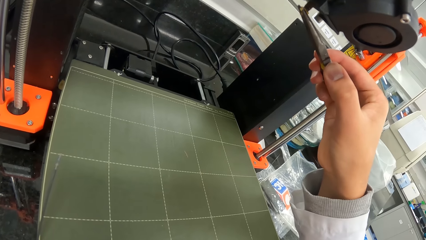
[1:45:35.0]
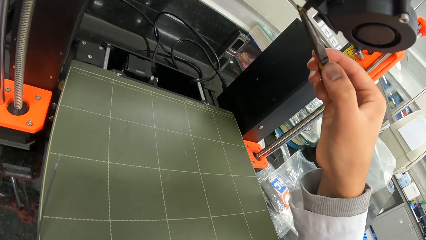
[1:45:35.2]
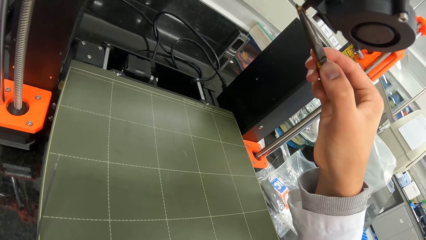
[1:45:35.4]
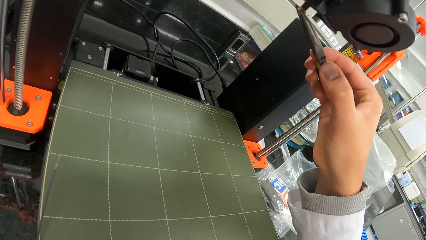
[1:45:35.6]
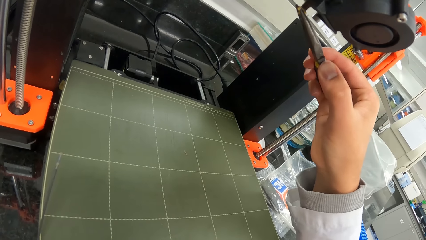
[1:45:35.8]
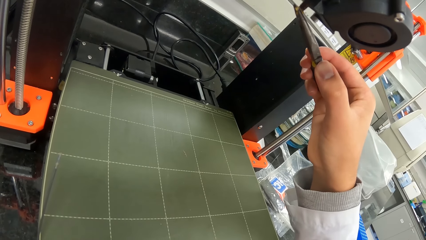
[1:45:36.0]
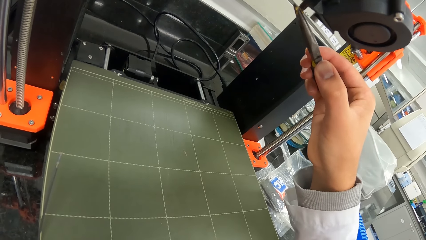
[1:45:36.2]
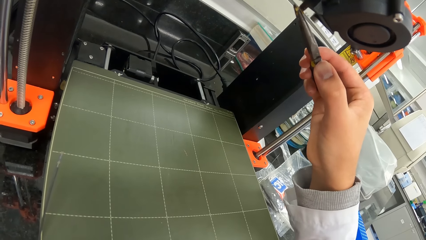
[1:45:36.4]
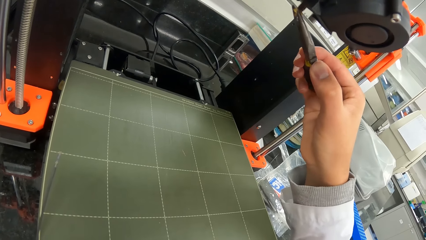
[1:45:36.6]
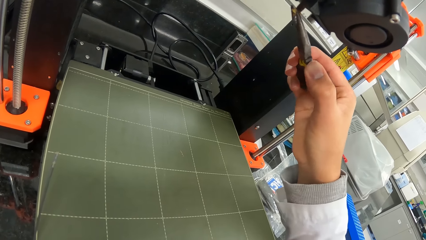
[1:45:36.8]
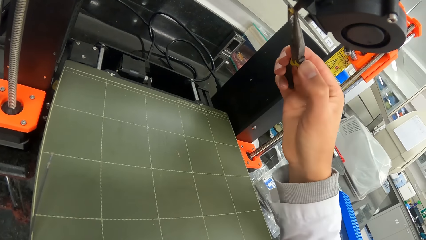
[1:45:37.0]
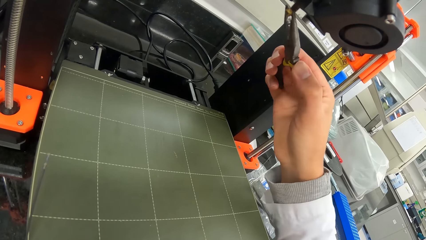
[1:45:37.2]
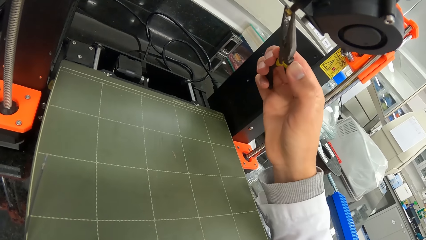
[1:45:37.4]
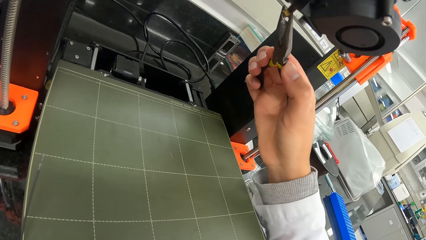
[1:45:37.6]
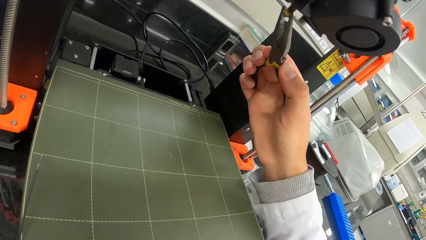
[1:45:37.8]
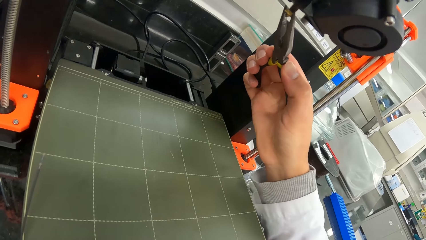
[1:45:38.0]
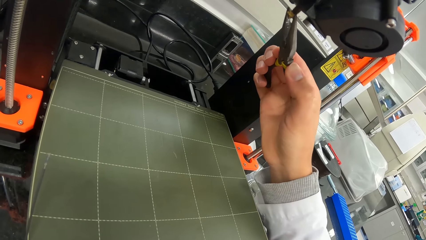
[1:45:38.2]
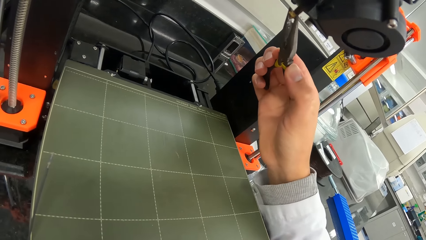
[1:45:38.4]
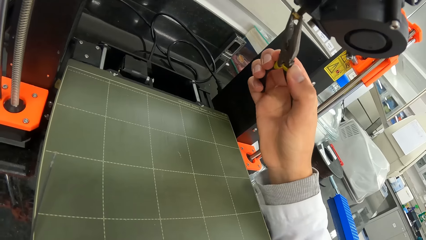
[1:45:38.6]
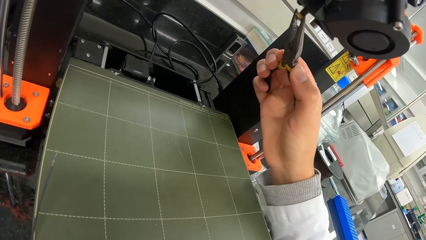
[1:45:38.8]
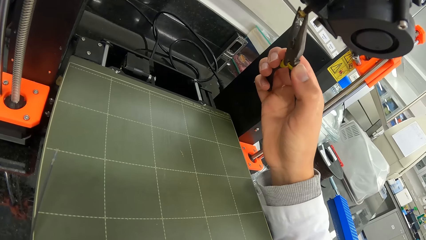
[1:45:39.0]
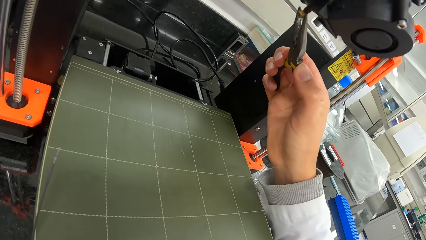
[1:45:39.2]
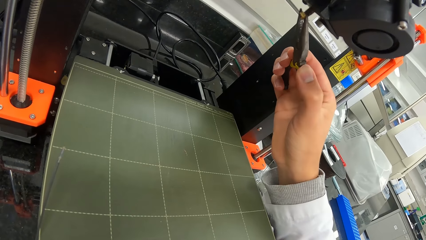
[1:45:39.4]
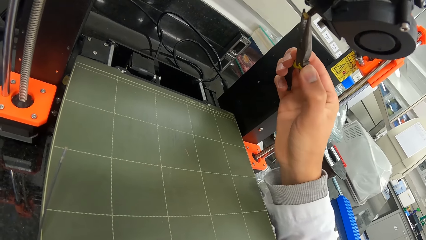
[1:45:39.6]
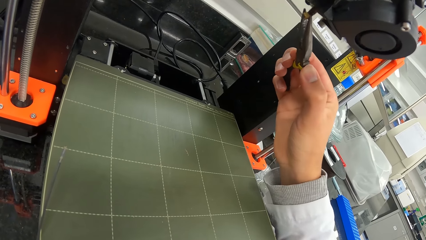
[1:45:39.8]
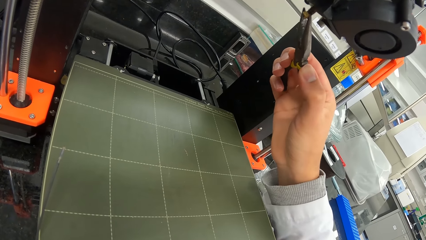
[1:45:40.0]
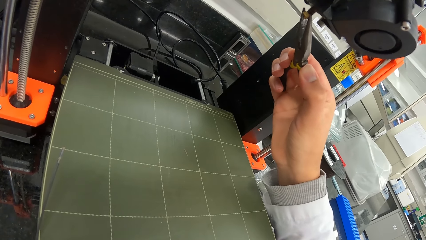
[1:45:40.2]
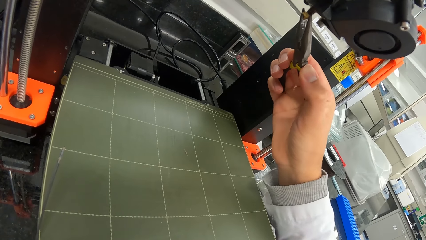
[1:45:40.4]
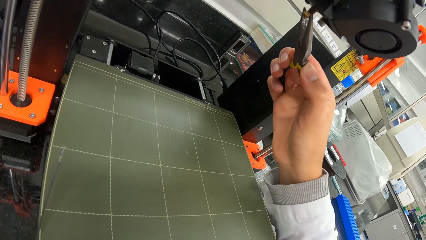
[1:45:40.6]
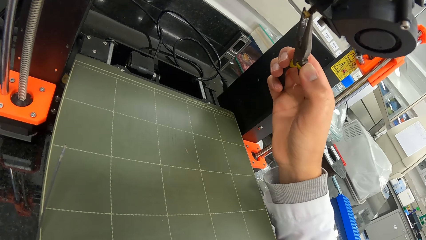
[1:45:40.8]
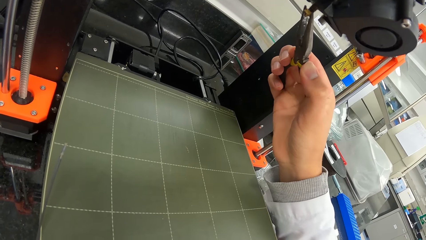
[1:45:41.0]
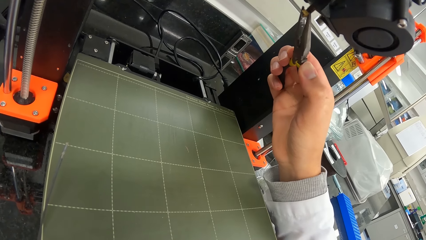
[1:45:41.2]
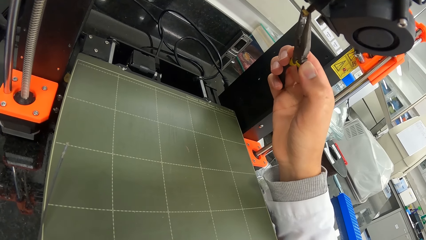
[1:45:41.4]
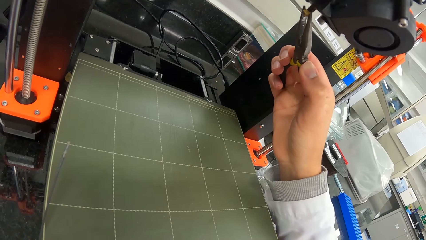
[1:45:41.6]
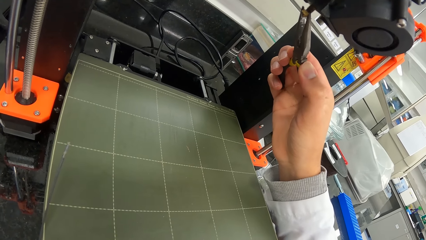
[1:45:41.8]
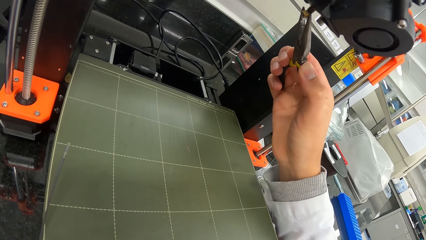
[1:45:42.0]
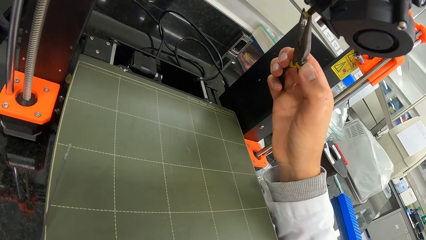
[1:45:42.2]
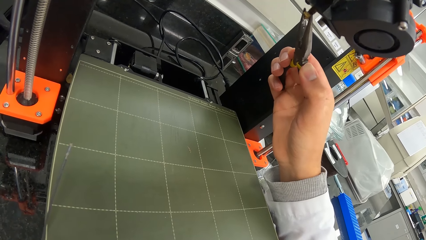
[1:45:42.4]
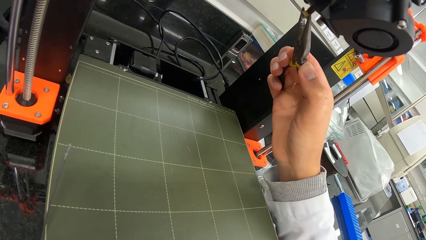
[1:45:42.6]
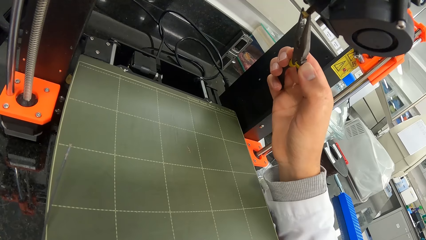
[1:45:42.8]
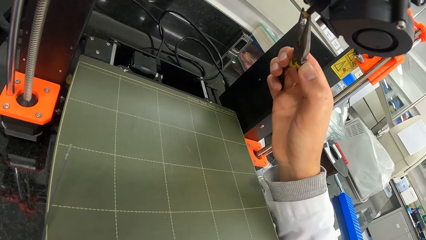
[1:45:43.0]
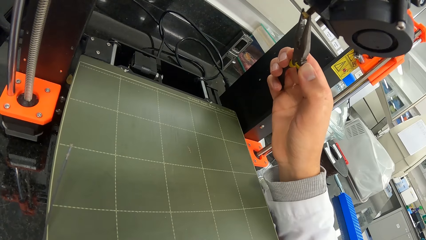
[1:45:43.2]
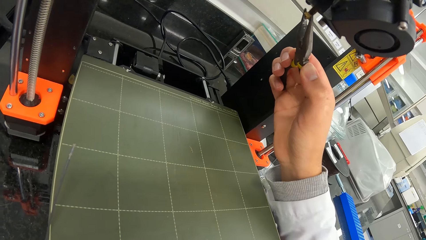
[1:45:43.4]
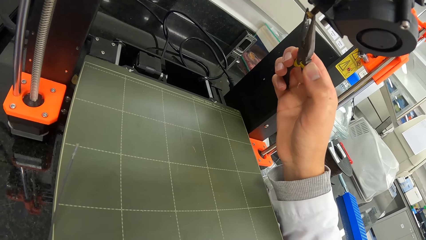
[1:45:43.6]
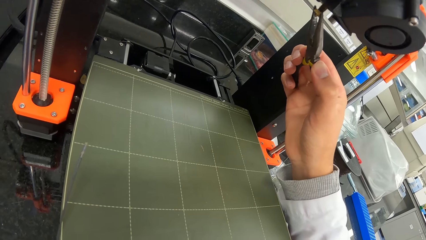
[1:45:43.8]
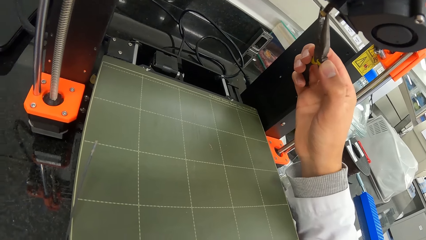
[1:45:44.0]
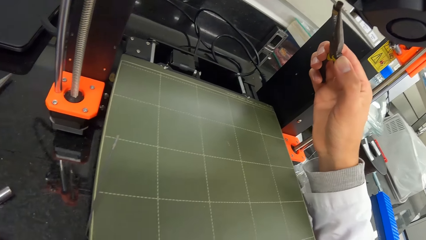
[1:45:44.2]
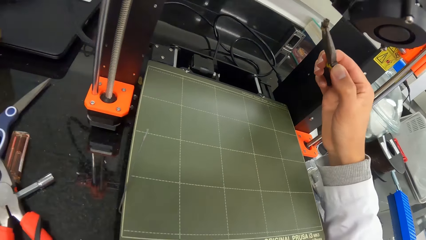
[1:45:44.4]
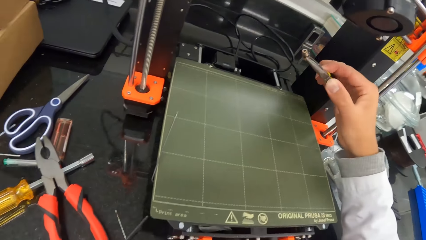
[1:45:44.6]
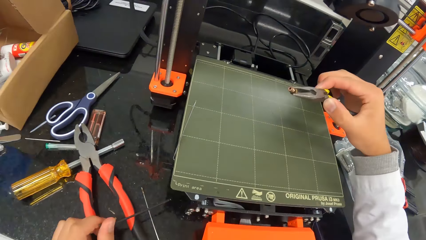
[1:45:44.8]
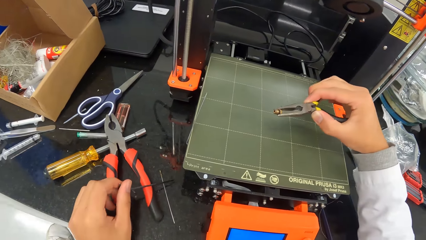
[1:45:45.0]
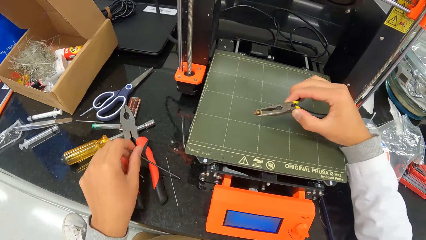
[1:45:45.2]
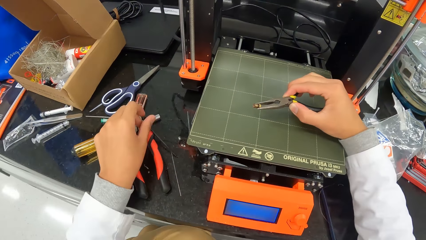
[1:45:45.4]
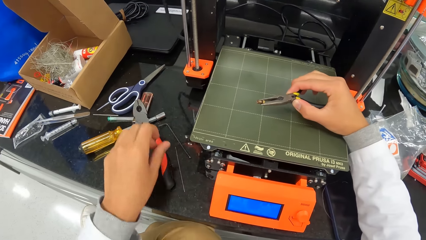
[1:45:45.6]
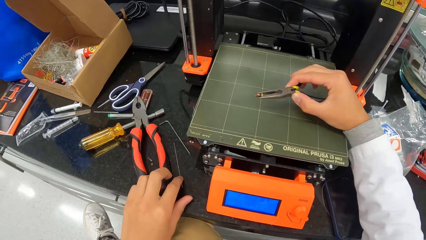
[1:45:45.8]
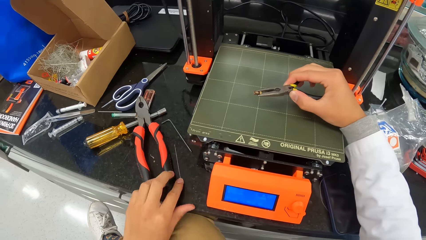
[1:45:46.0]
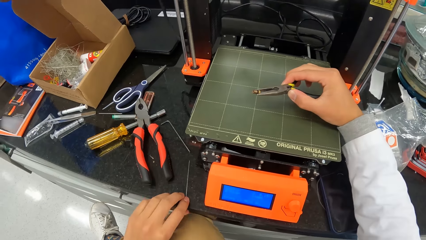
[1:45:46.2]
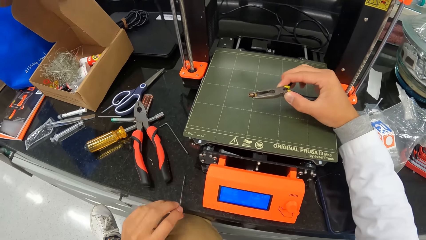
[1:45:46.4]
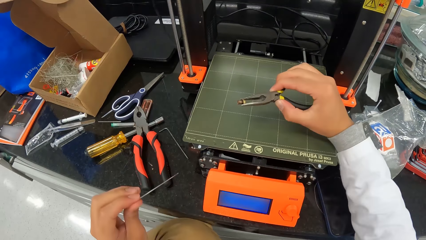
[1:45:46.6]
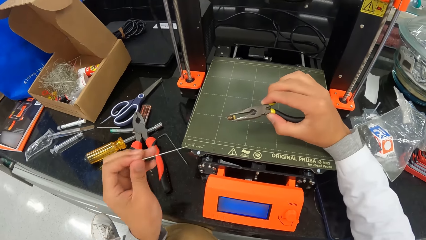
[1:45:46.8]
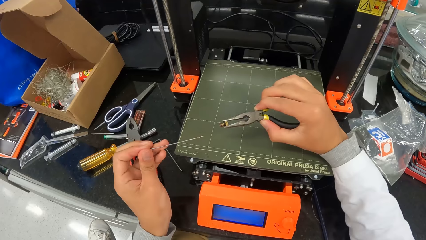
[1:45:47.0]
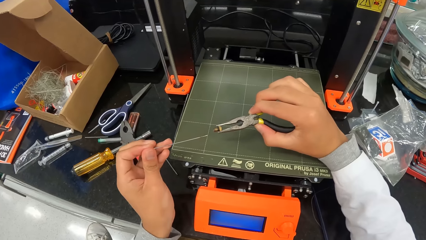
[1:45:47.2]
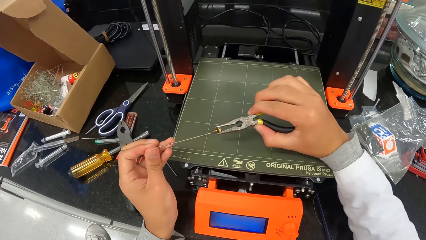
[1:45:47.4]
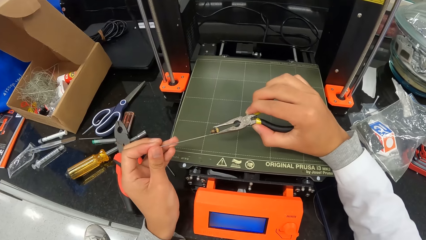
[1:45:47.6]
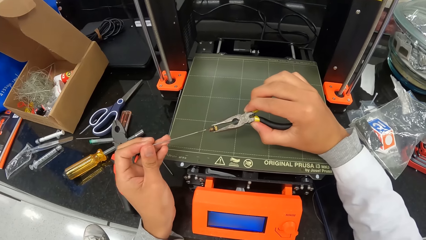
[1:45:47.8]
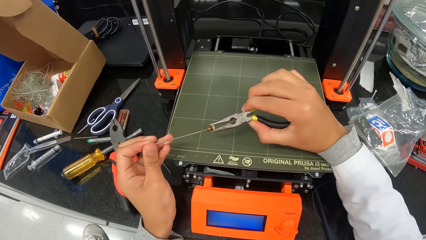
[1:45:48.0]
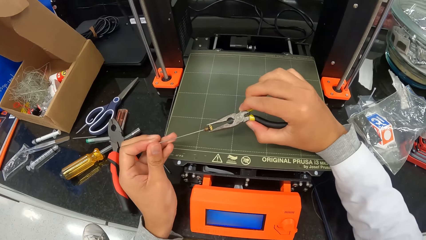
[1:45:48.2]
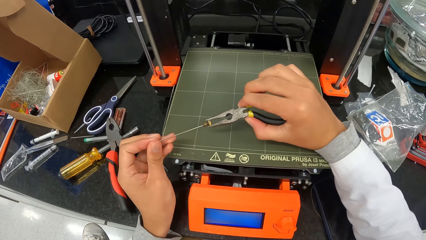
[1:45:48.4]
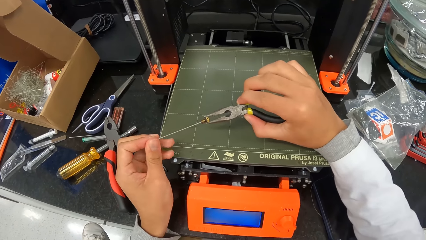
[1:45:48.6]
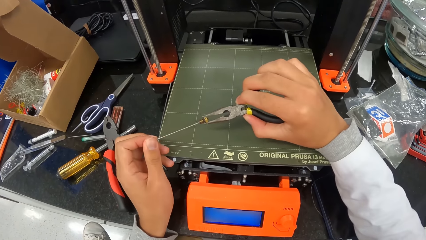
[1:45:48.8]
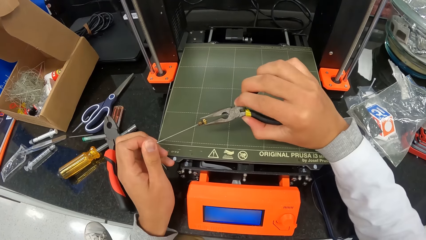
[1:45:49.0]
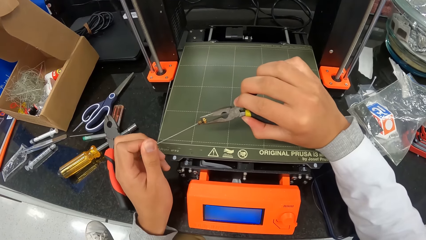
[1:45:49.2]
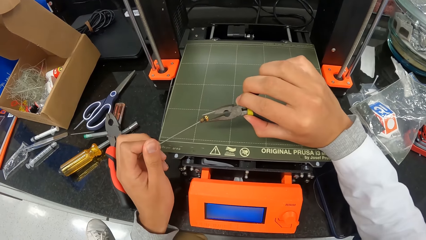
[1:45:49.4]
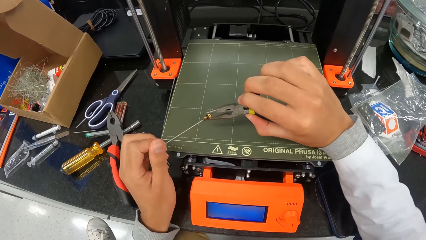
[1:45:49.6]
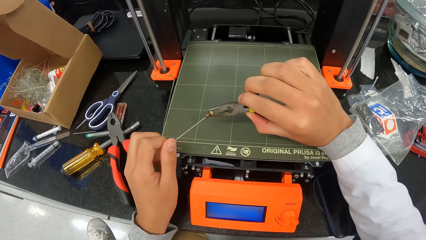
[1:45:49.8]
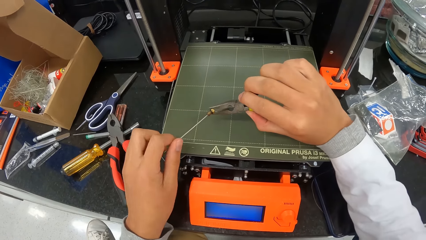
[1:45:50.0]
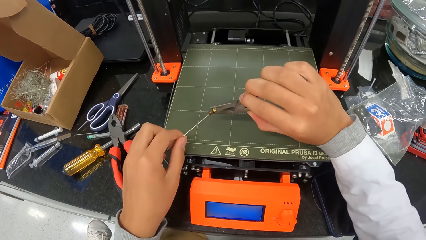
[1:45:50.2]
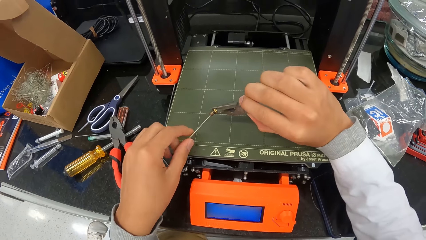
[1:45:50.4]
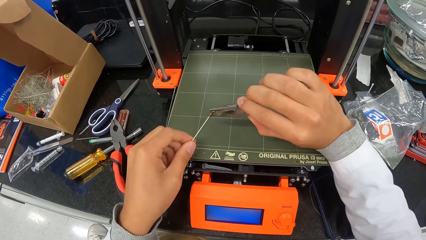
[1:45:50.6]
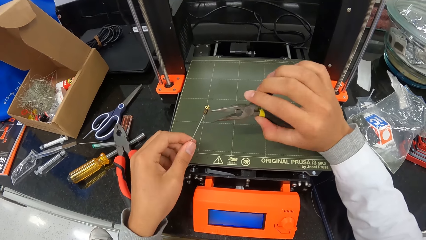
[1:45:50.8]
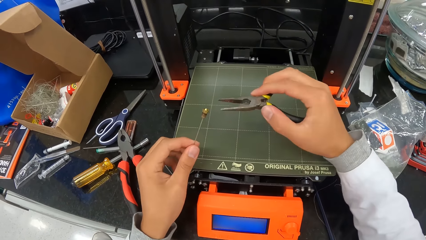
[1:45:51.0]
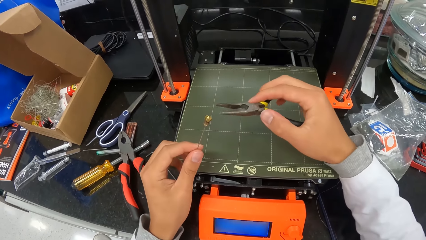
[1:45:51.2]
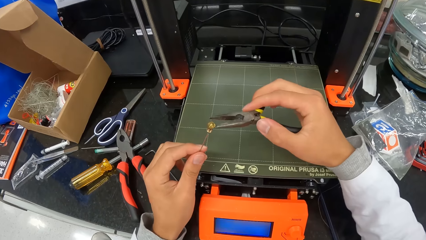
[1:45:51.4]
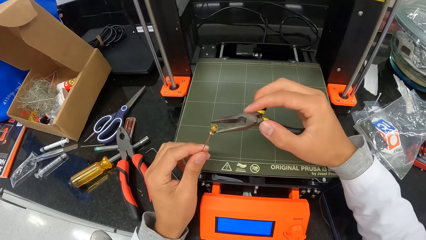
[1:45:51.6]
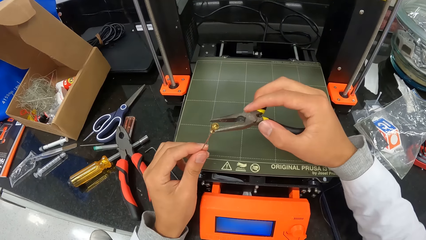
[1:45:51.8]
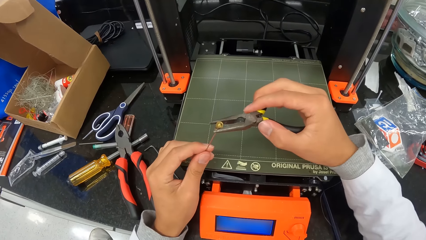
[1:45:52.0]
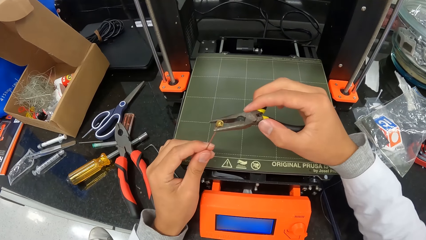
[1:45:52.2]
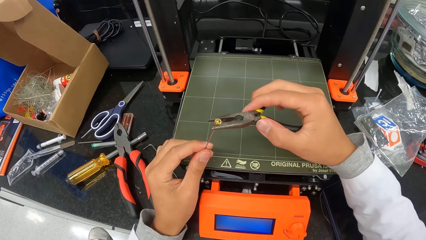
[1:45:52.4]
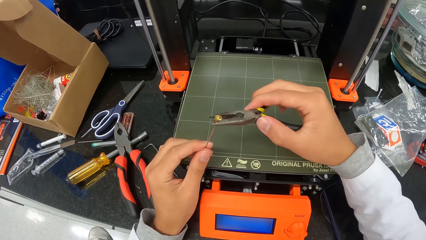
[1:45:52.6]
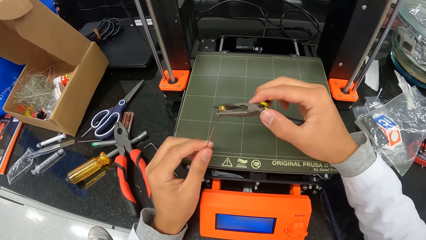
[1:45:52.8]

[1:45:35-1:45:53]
The camera wearer looks at the bolt. He drops the alignment L pin on the table with his left hand. He picks a pin from the table with his left hand. He connects the pin and the nut with both hands.
